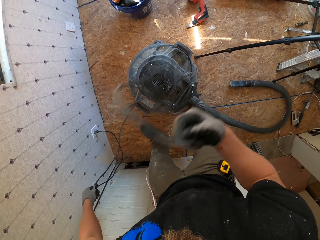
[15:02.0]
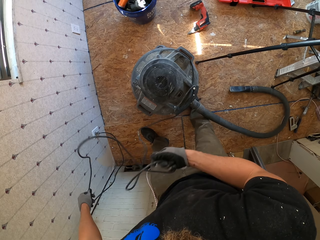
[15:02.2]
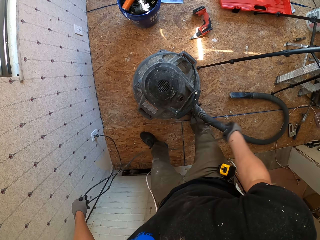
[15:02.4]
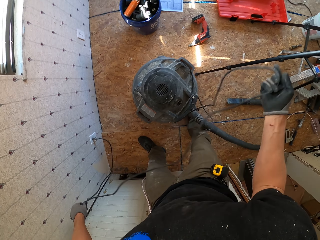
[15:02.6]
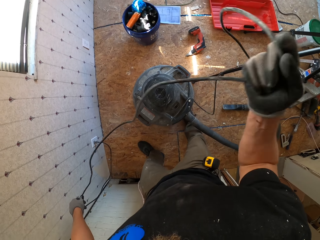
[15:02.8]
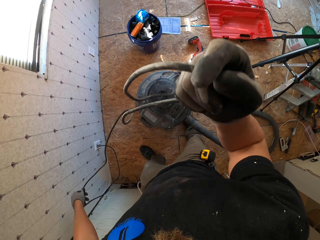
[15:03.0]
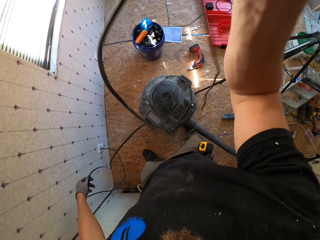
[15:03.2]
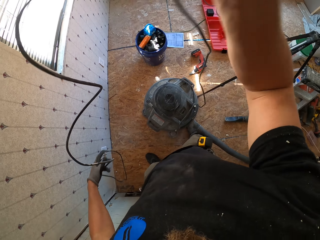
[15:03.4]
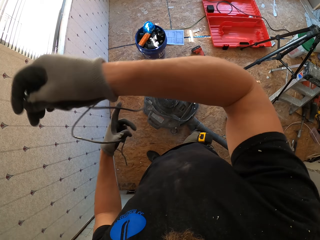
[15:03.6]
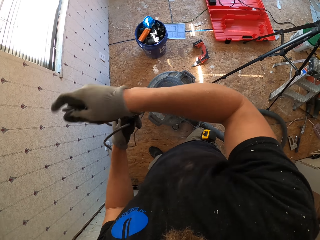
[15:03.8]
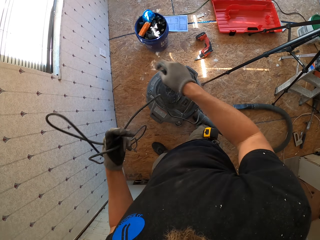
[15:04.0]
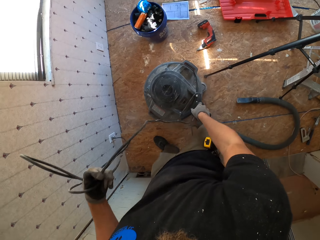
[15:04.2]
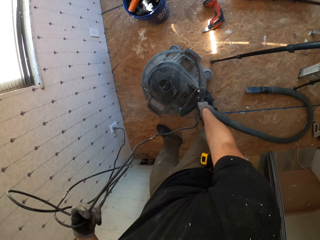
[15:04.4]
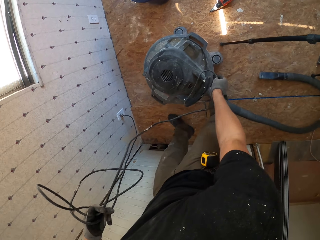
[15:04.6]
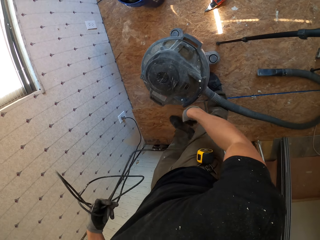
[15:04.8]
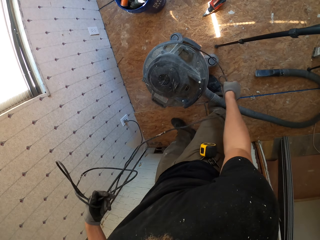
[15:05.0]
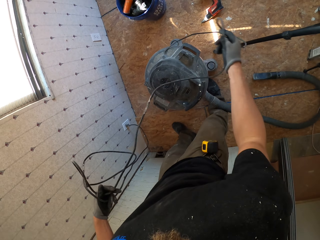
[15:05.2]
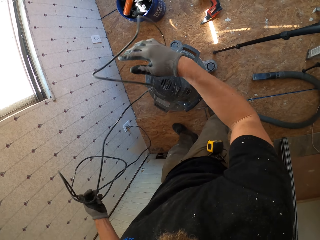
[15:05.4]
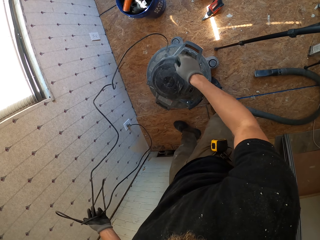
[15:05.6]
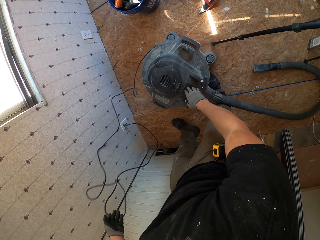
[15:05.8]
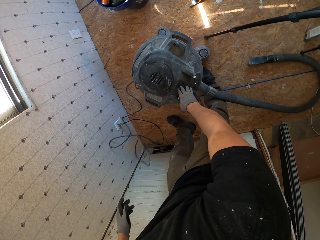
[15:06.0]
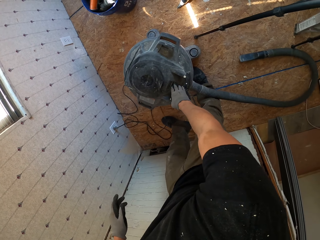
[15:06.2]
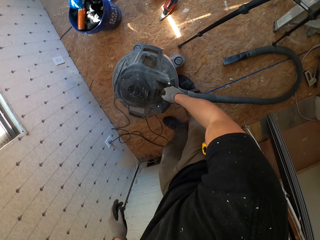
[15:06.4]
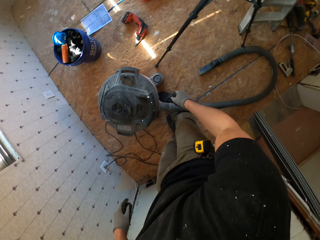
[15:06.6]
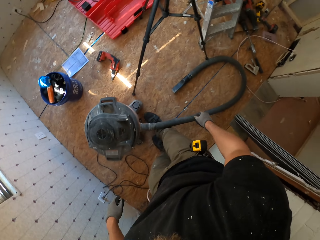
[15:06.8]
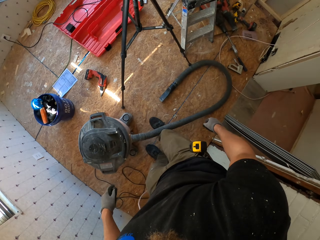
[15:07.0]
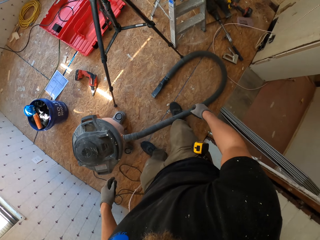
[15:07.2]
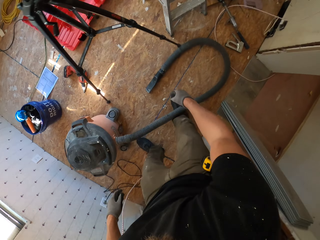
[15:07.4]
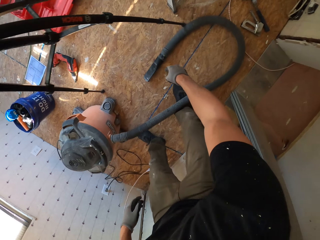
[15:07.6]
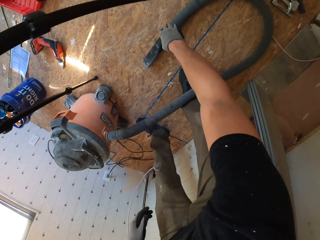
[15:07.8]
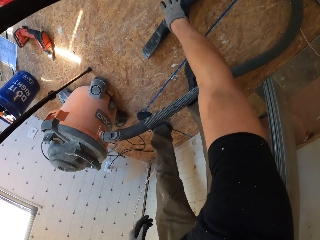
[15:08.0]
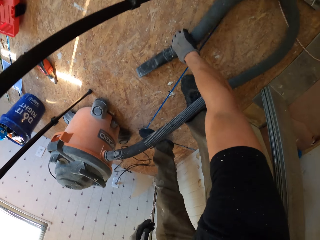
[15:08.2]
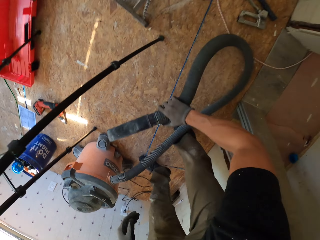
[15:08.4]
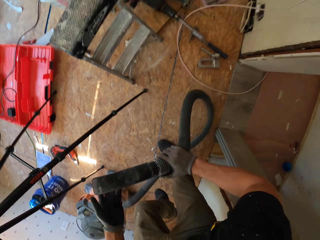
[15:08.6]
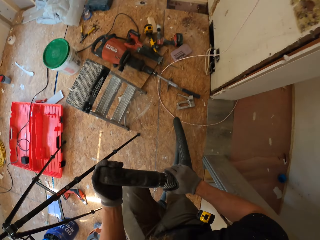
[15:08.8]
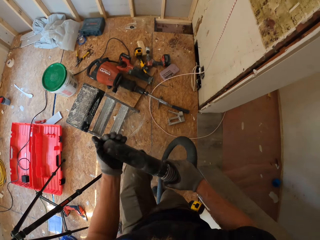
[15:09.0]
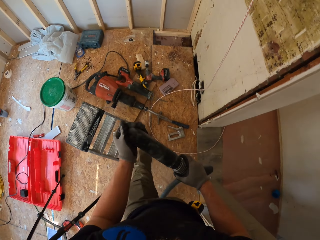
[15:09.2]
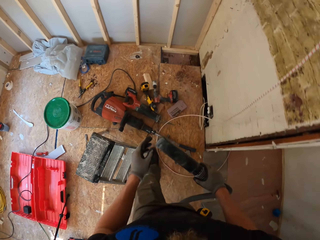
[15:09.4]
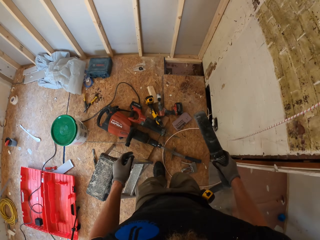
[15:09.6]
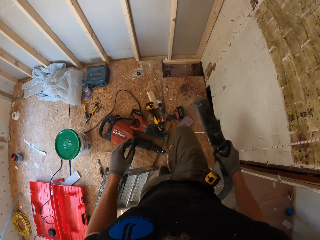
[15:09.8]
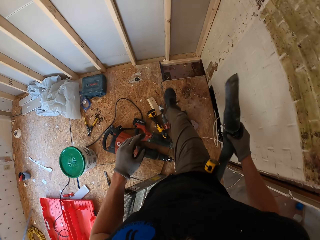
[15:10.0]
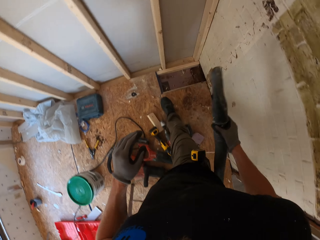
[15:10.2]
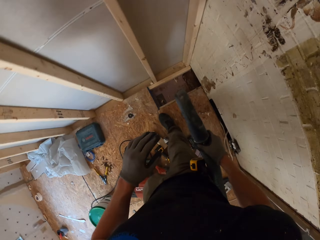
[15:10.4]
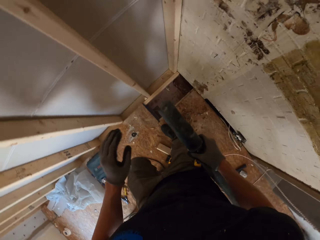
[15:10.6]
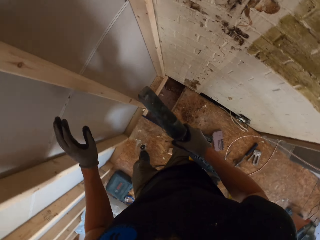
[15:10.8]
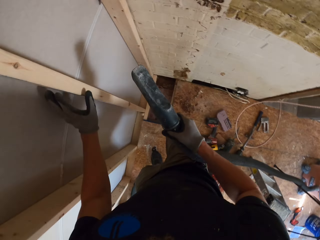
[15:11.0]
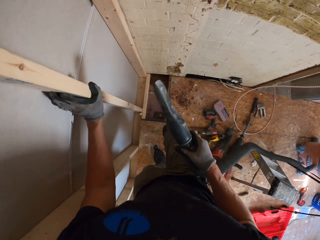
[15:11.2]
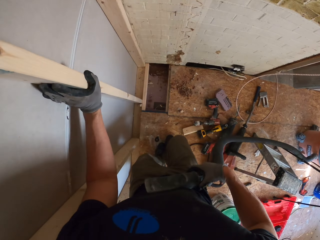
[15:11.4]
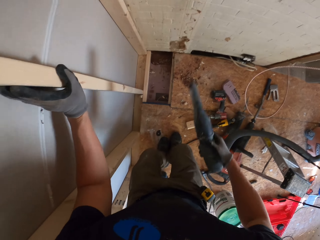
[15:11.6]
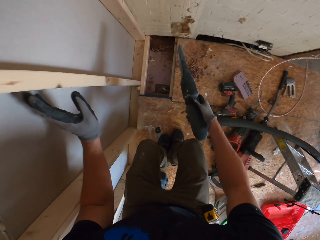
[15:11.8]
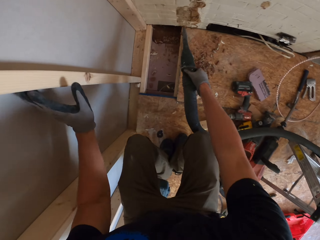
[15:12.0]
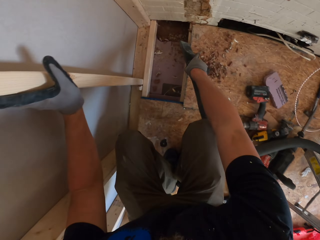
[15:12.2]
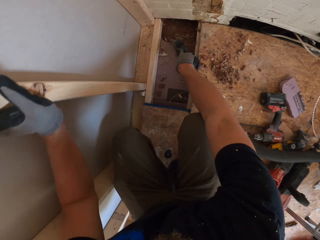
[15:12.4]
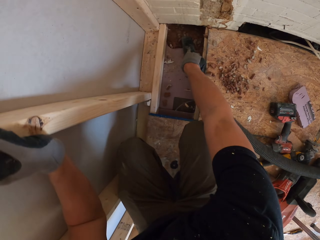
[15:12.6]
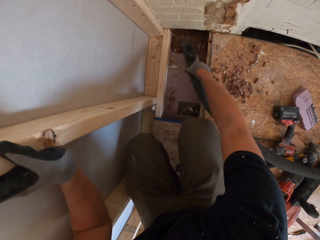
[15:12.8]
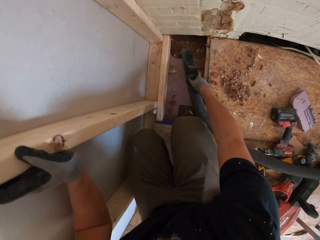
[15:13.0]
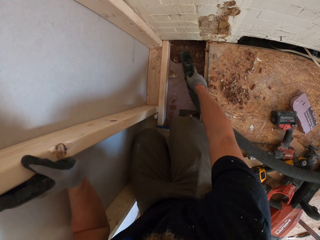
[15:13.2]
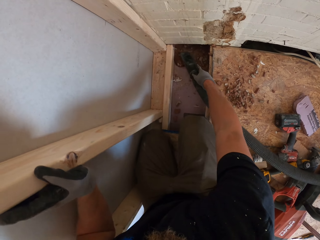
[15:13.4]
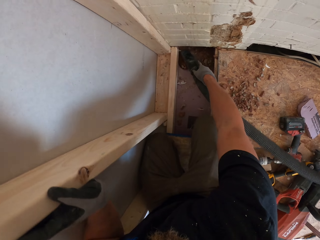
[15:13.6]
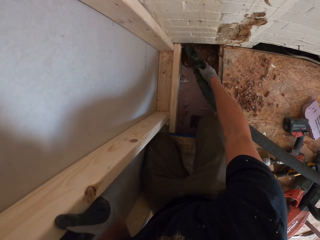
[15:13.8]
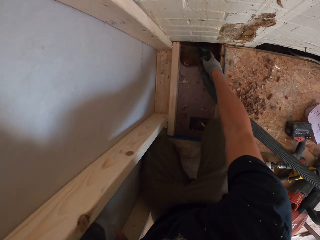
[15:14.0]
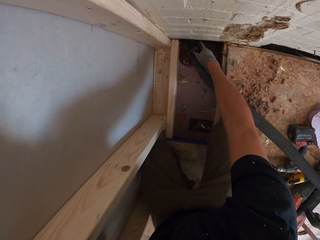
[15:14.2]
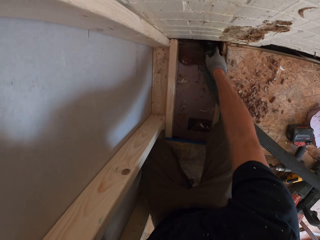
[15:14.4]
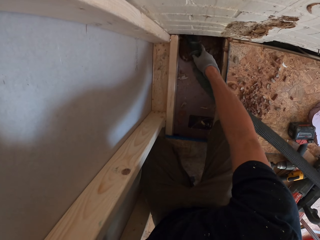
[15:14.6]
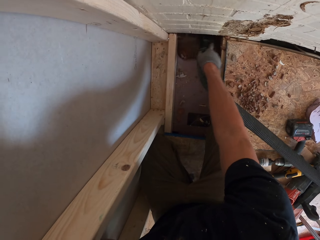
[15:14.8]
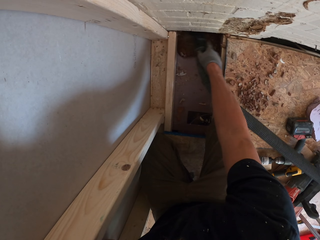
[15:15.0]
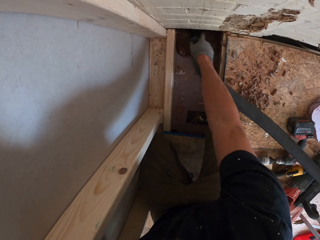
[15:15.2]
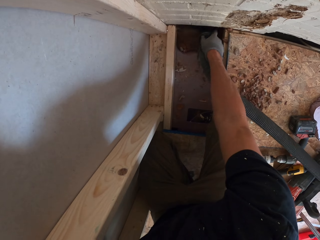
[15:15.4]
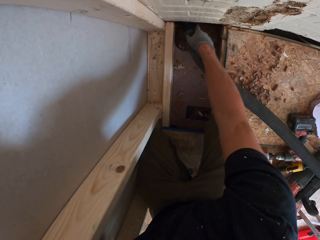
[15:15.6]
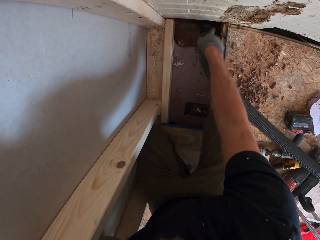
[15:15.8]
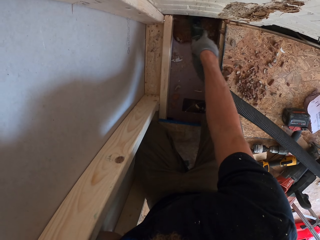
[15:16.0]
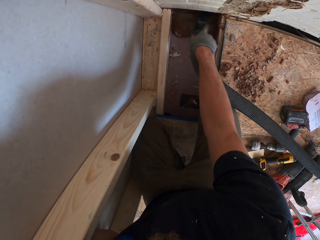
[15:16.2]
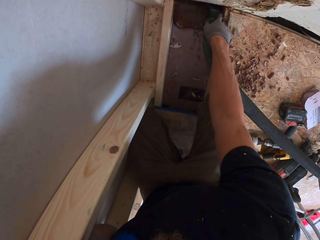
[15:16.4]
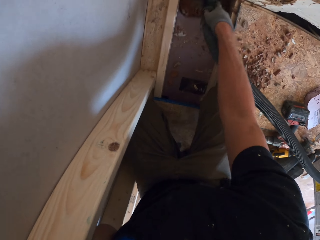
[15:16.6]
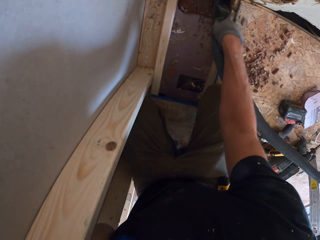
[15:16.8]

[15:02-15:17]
The camera wearer unwinds the cord with both hands. They unwind the cord with the right hand. They pick up the pipe on the floor. They hold the vacuum cord with the right hand. They walk ahead on the floor. They vacuum the hole on the floor. They vacuum the hole again.

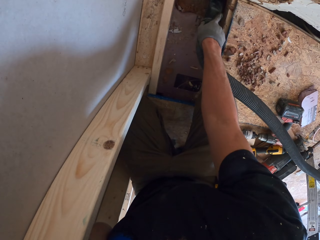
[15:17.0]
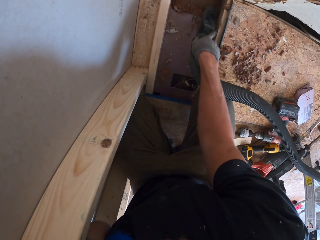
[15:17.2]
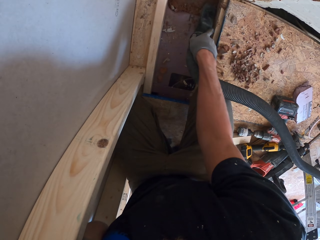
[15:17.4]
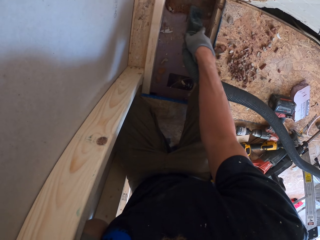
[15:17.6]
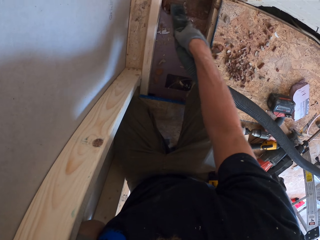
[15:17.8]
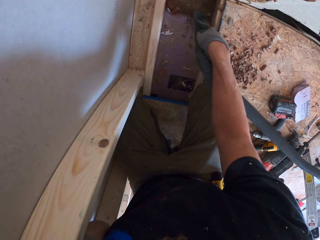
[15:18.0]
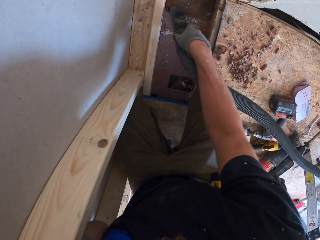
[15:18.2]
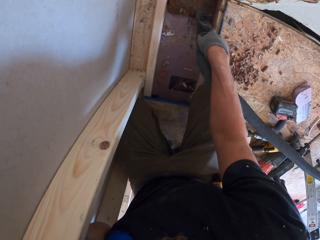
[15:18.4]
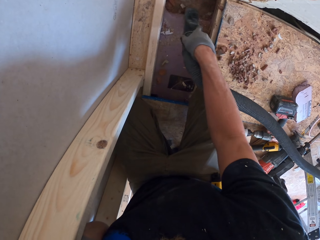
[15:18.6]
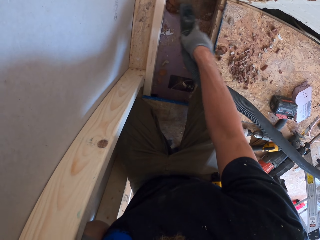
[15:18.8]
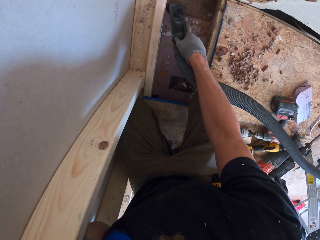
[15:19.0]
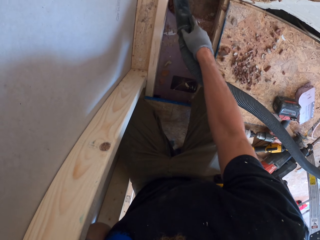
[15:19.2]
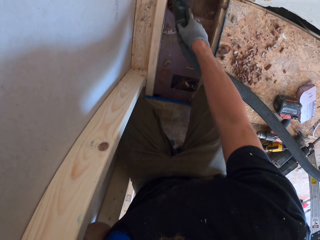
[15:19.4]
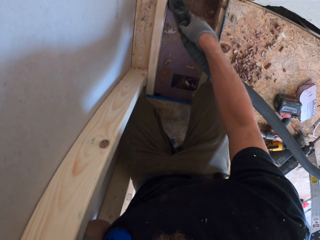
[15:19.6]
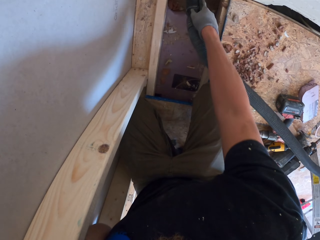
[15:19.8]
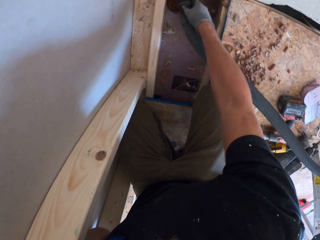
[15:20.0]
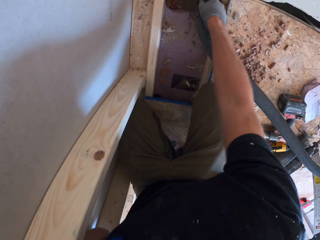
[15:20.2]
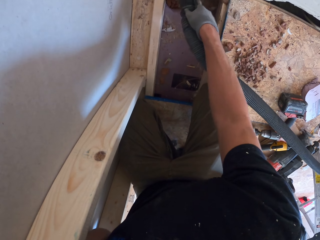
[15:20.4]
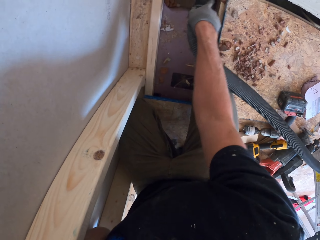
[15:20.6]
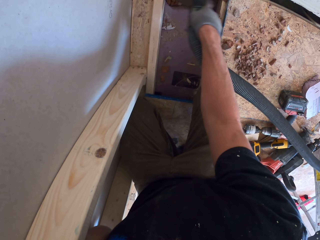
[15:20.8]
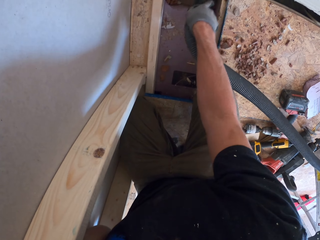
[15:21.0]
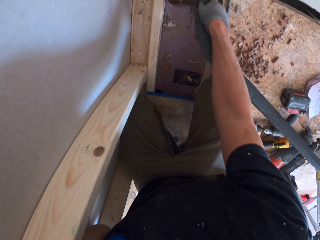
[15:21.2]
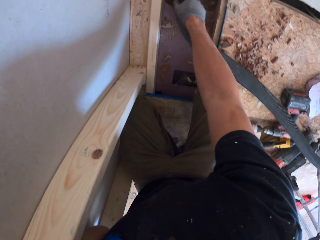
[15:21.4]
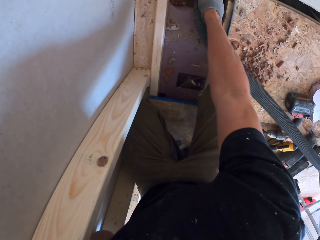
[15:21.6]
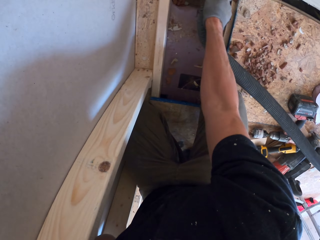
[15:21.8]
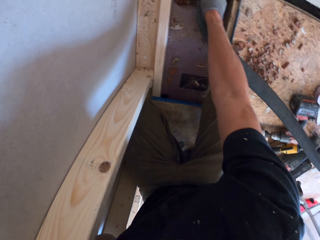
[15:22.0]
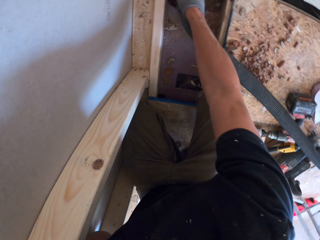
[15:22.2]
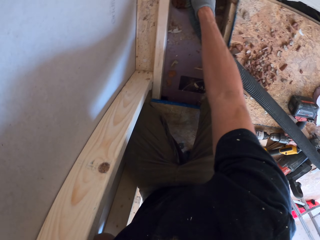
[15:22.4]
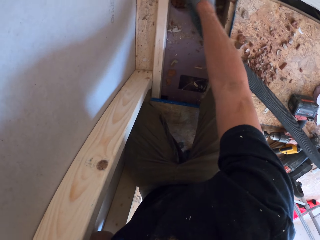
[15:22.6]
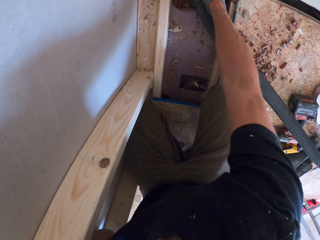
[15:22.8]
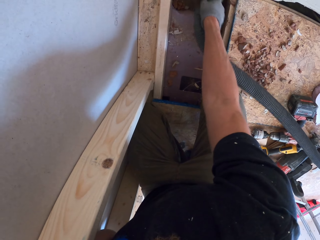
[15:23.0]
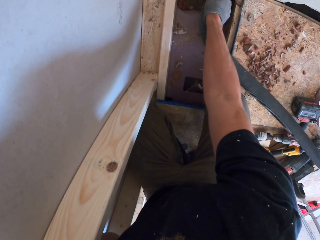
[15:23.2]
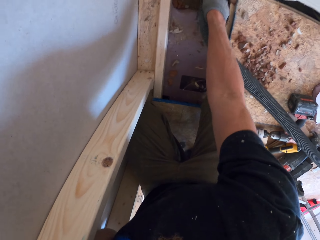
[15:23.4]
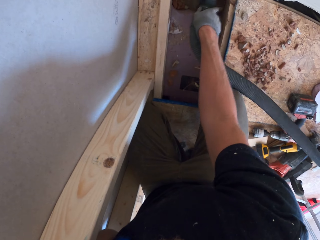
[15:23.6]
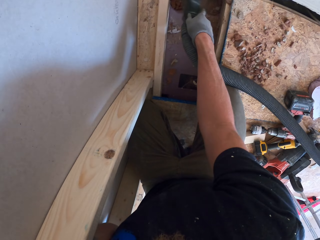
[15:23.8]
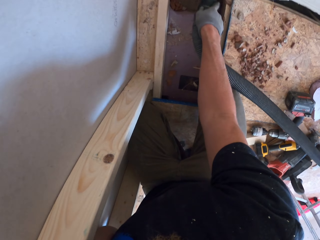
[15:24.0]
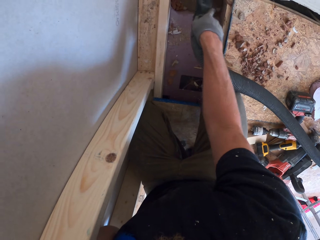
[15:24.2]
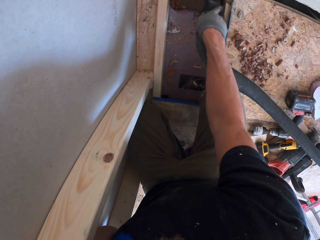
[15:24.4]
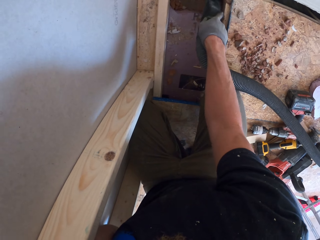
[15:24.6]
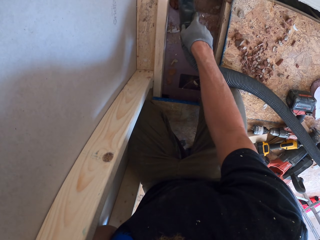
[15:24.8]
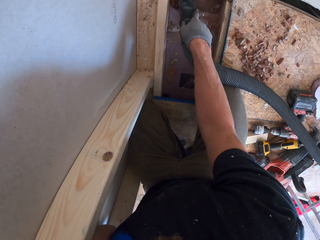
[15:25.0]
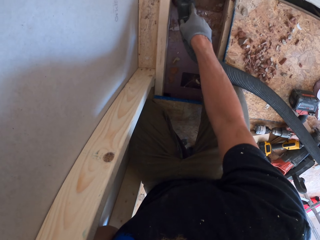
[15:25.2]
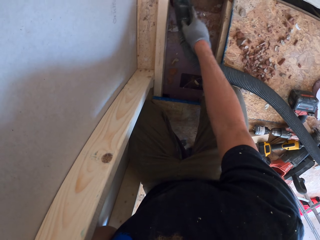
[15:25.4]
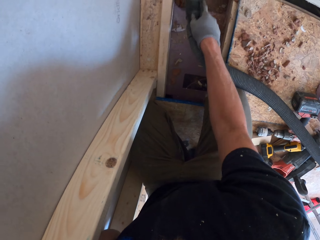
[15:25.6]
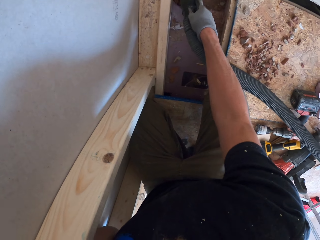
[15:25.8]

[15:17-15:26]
The camera wearer moves around the vacuum cord. They vacuum the hole. They vacuum the hole again.
